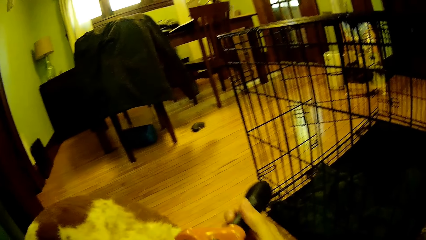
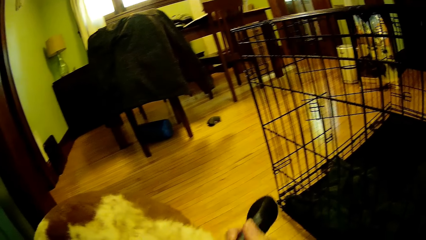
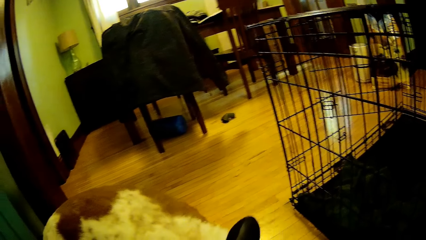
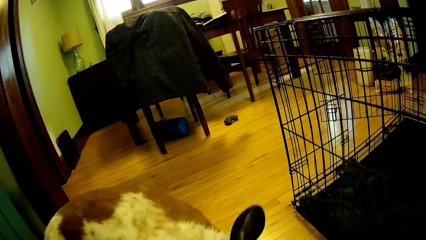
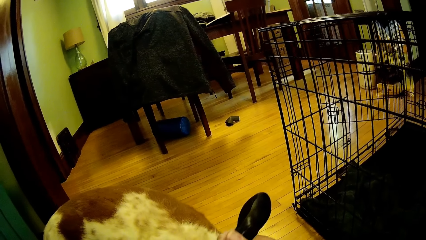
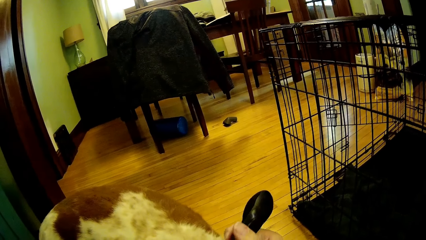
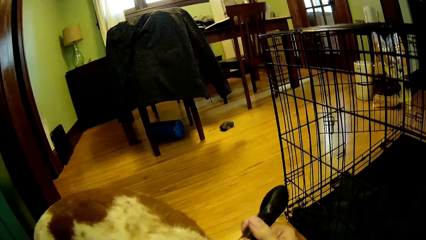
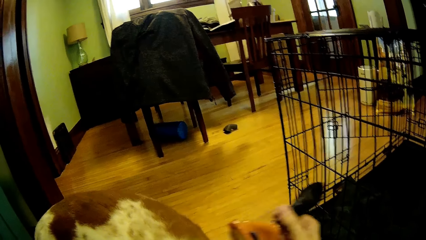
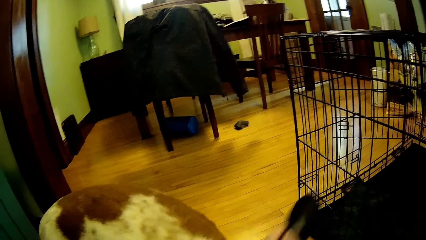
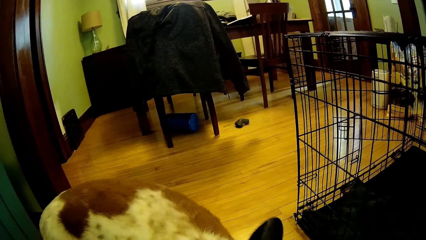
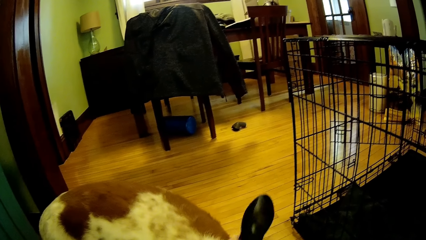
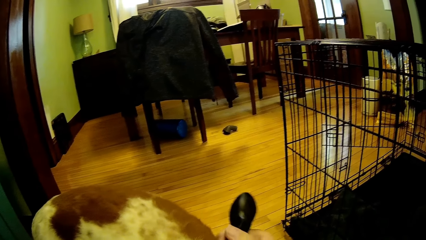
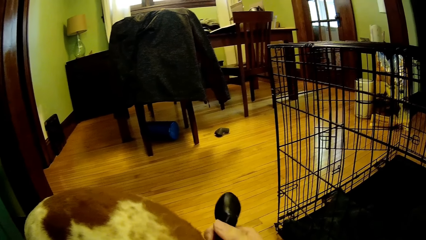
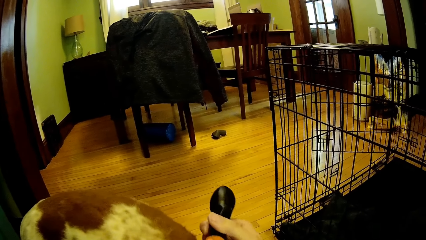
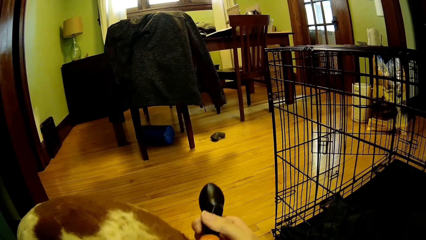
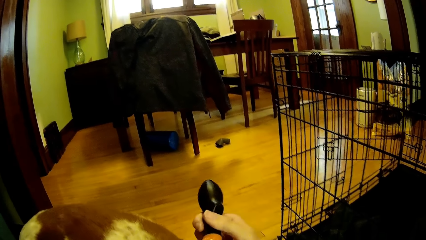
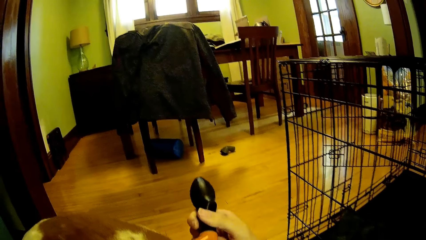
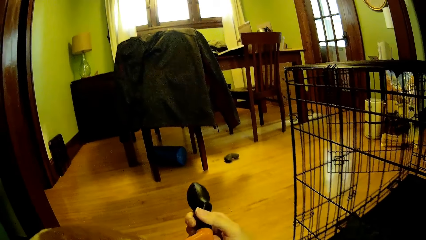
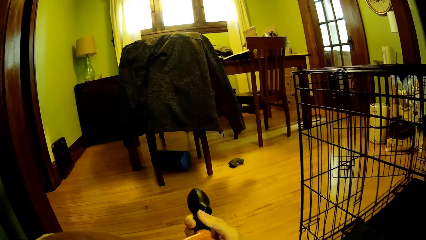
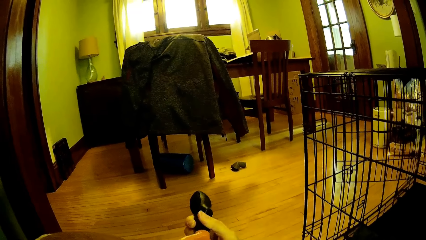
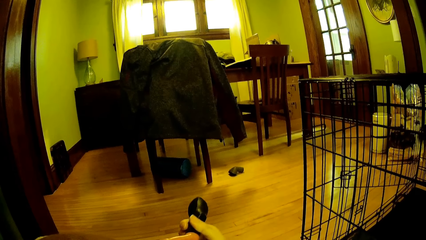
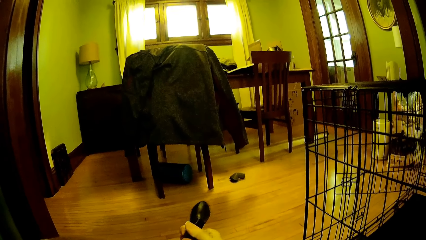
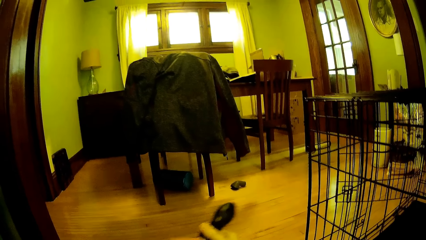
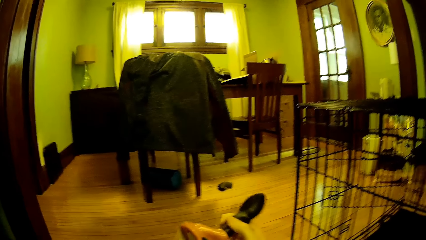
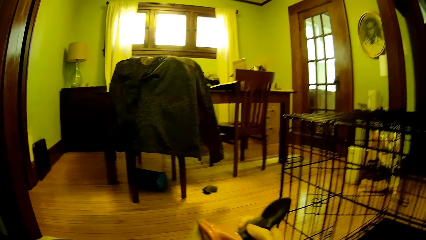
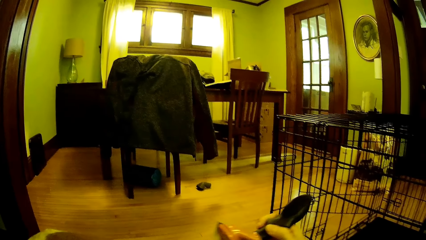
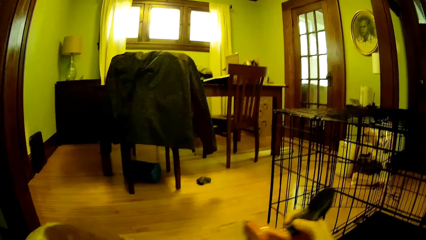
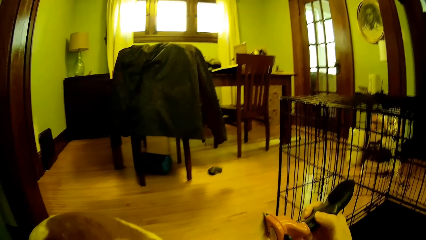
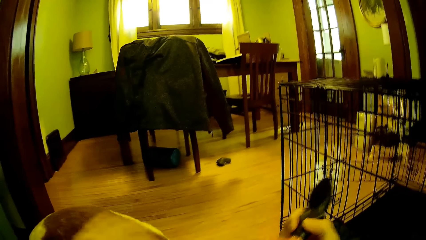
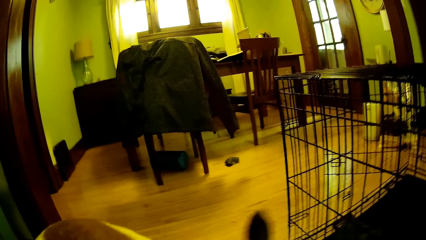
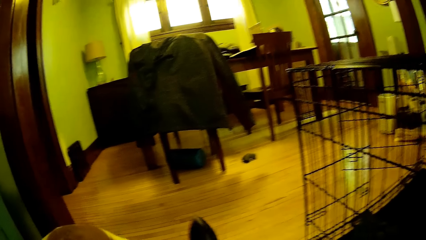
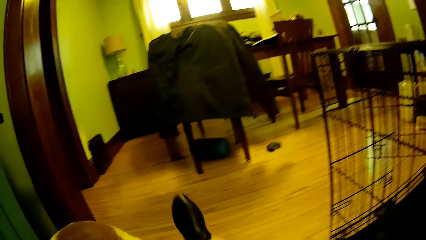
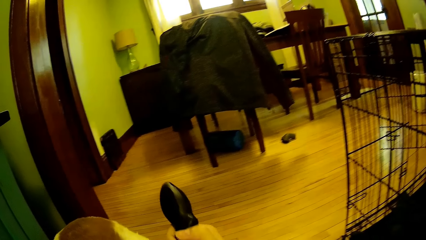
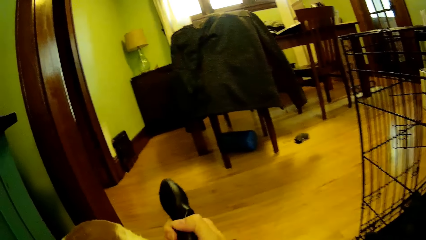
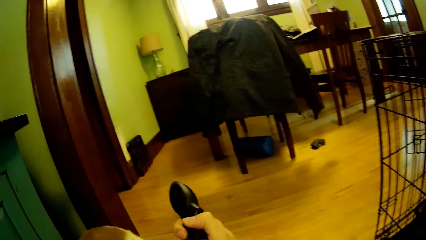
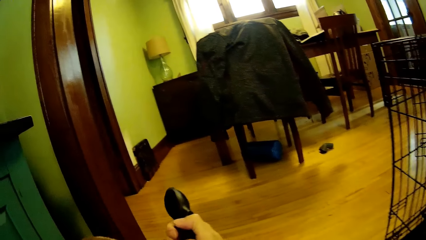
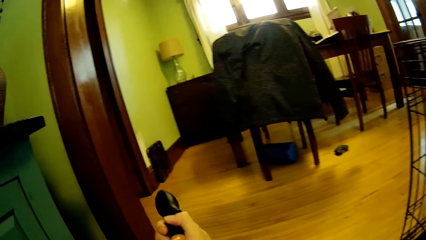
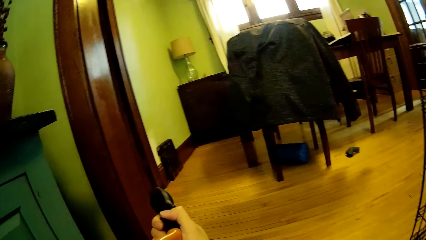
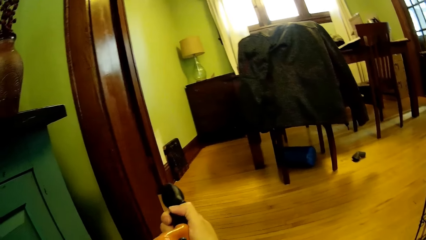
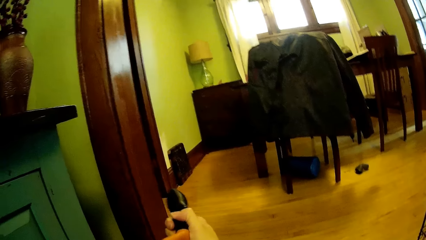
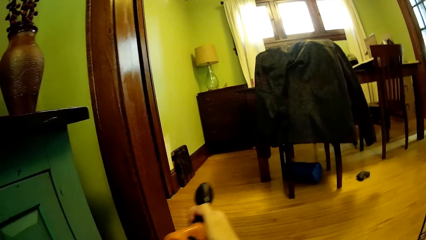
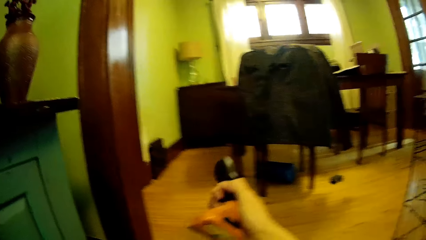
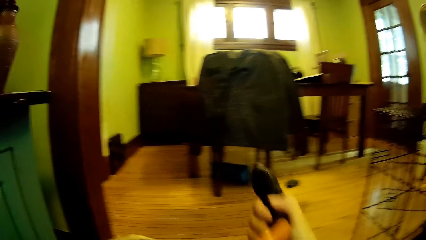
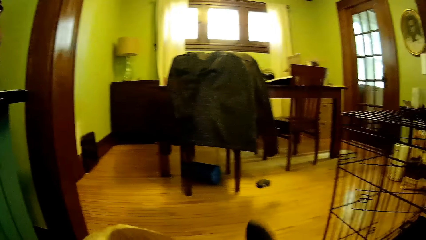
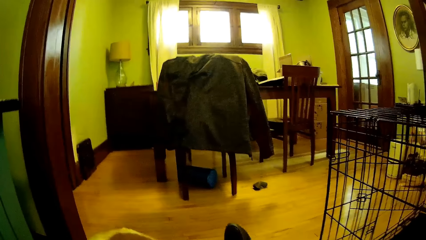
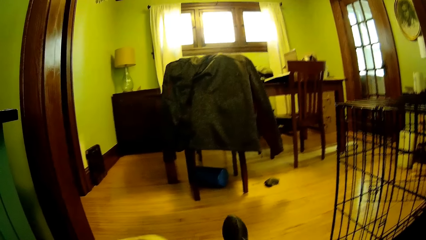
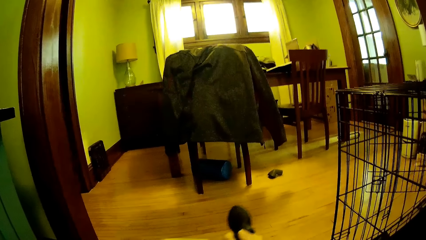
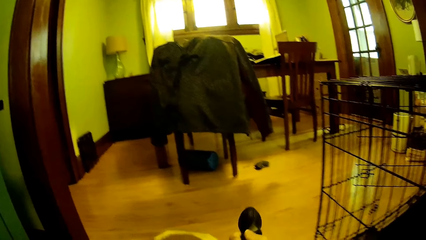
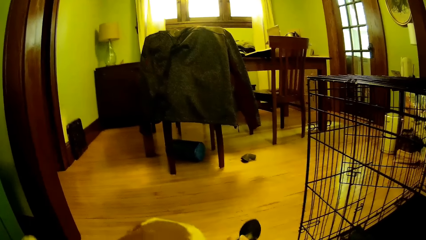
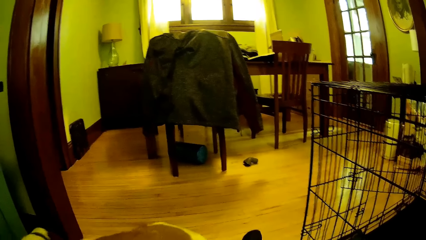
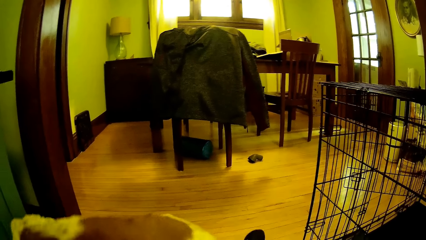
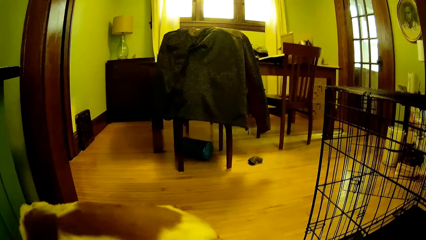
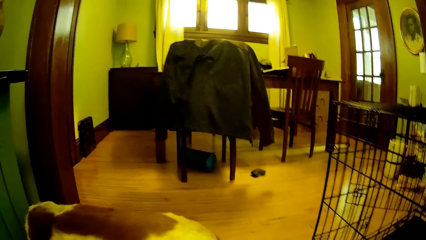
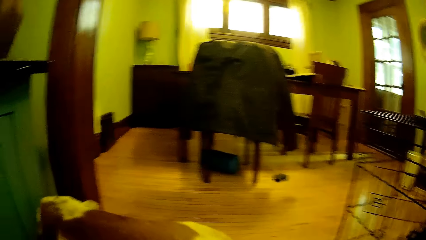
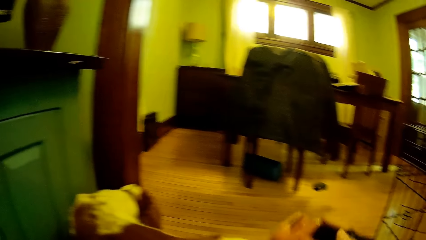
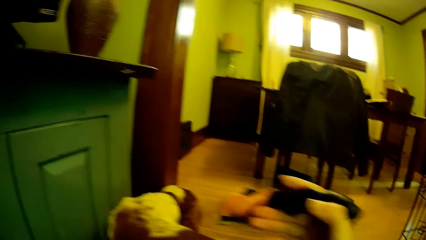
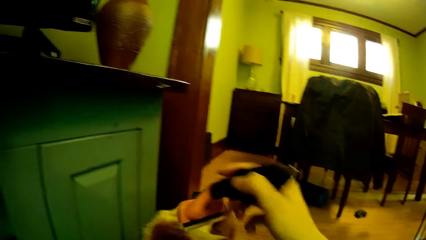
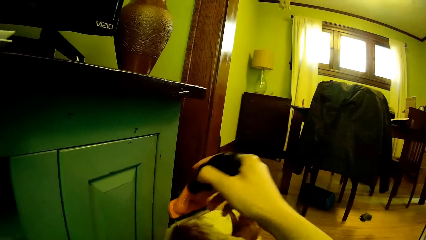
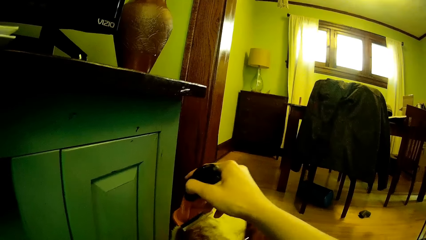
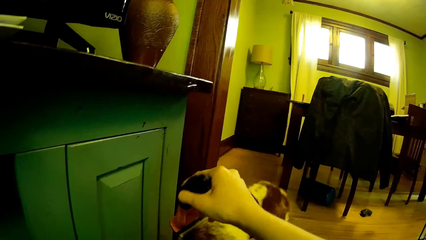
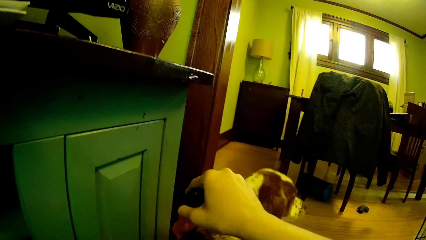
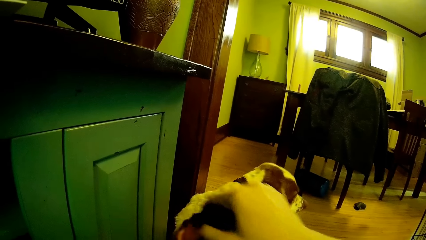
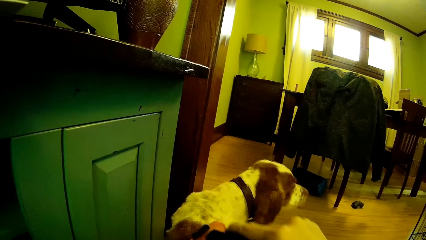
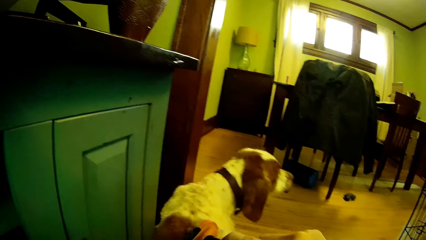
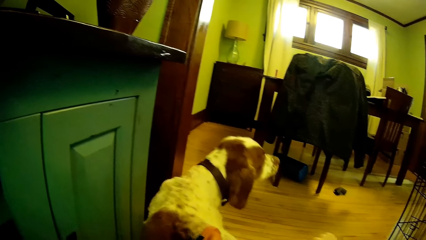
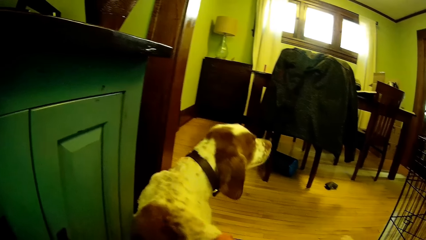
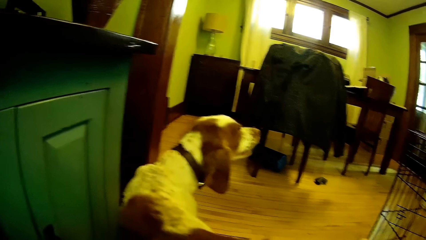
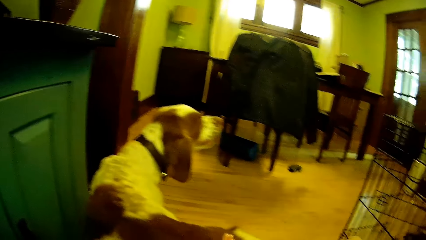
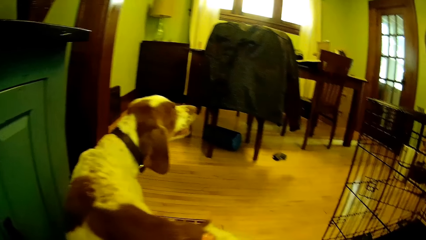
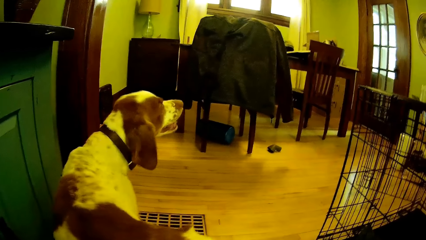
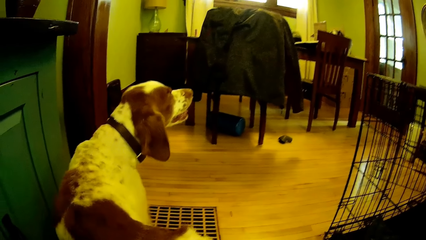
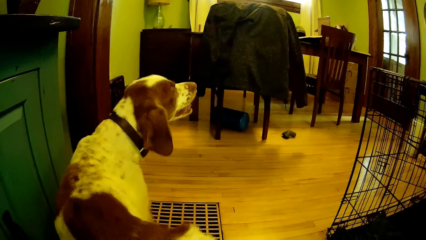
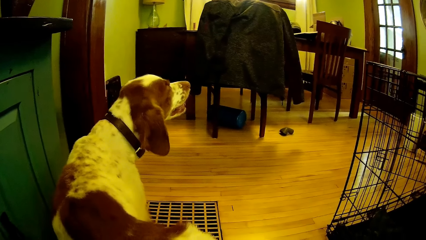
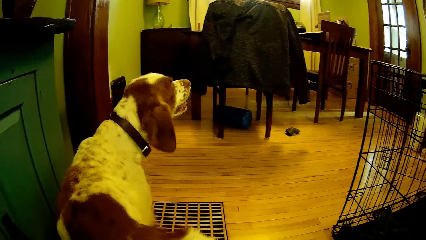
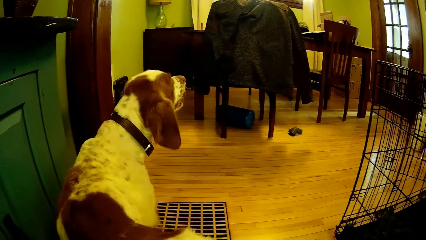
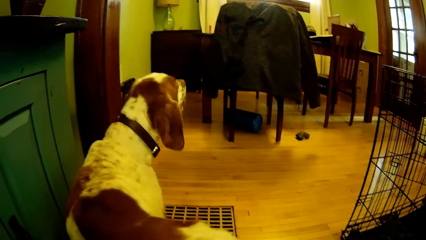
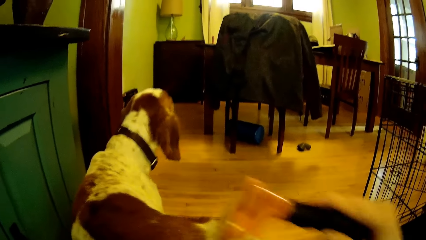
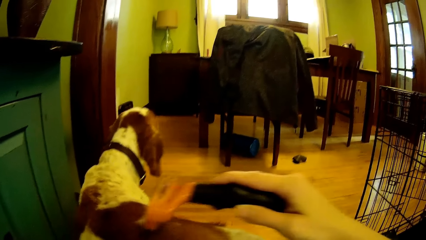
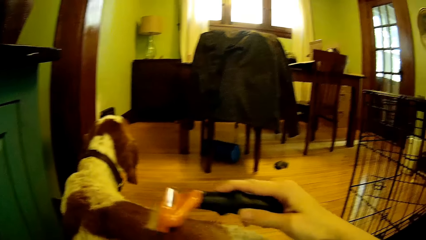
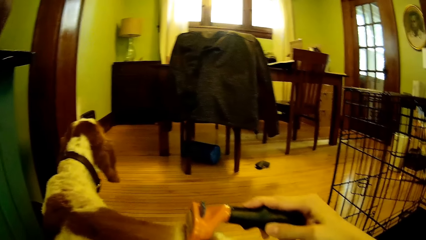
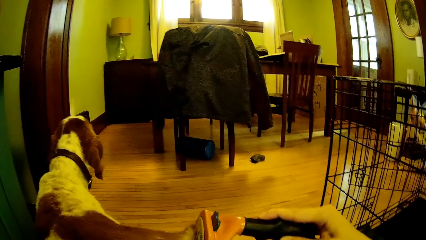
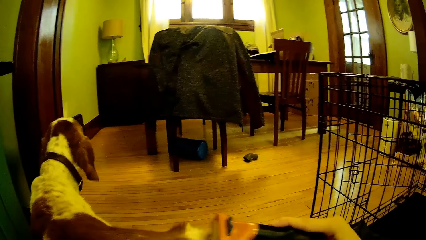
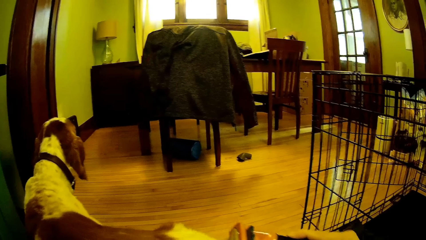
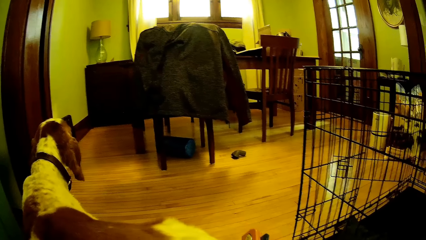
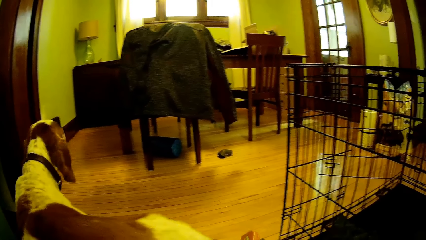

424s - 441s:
The camera wearer shaves the dog. He scrapes the dog's body with the de-shedding brush in his right hand.
